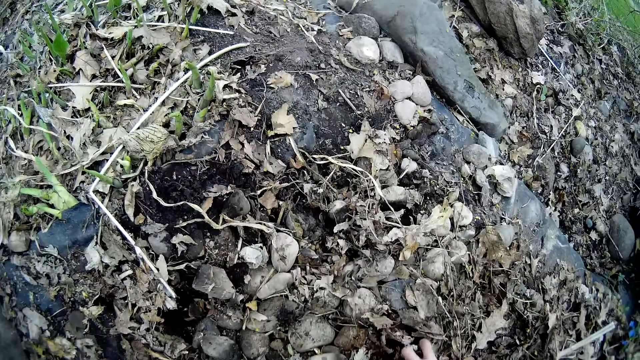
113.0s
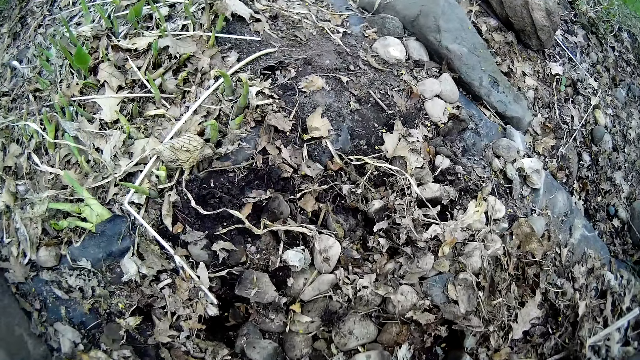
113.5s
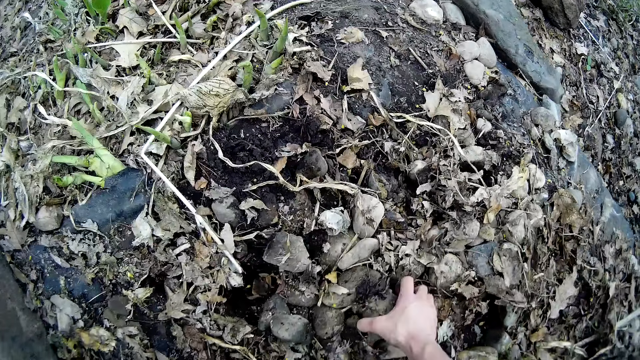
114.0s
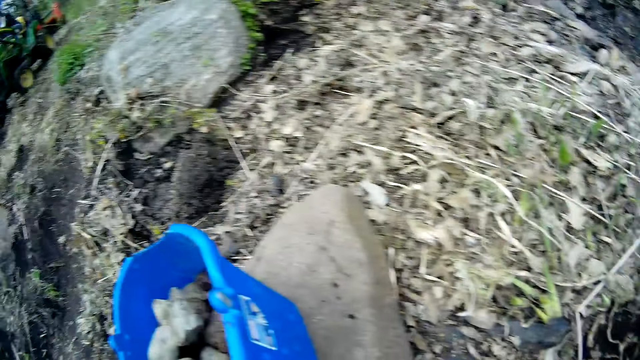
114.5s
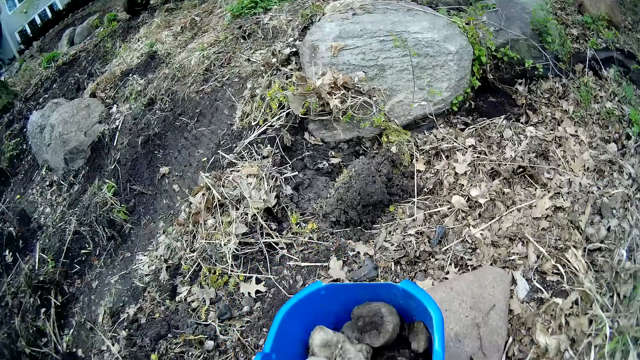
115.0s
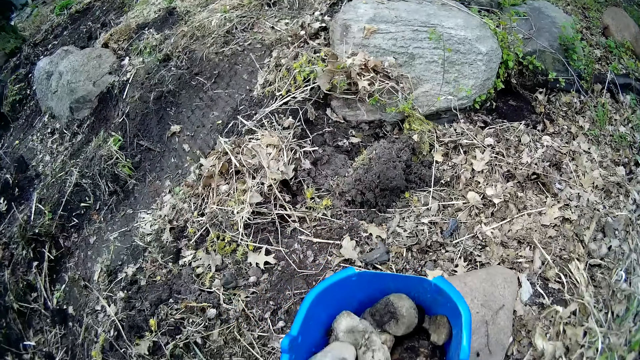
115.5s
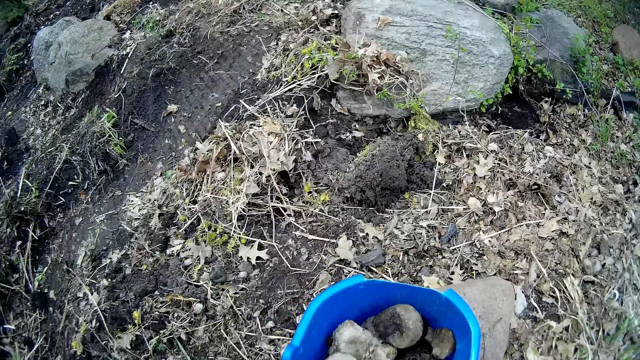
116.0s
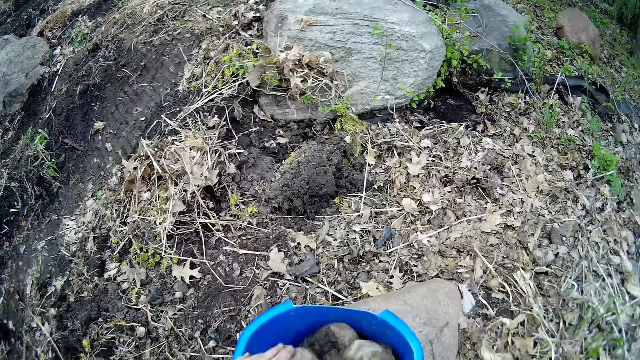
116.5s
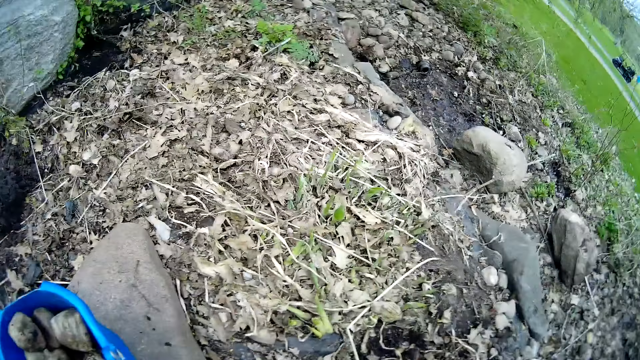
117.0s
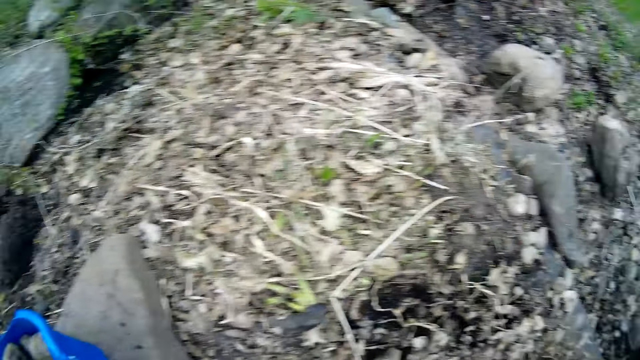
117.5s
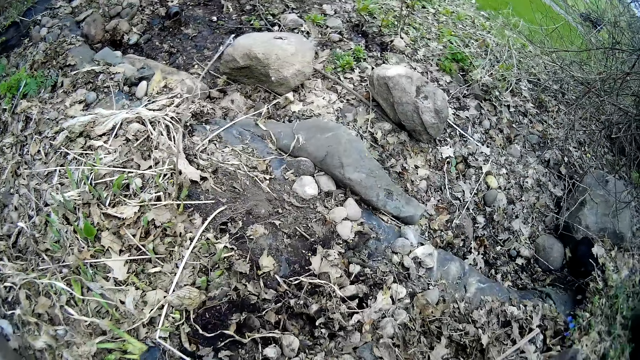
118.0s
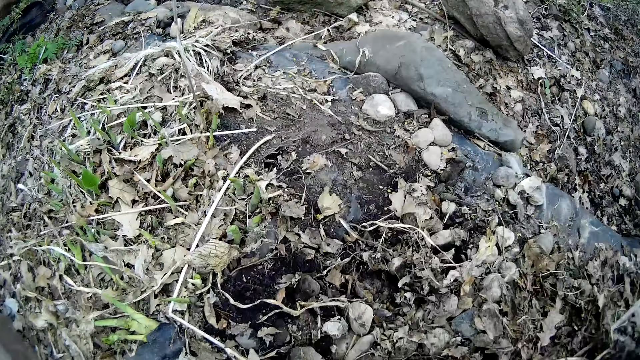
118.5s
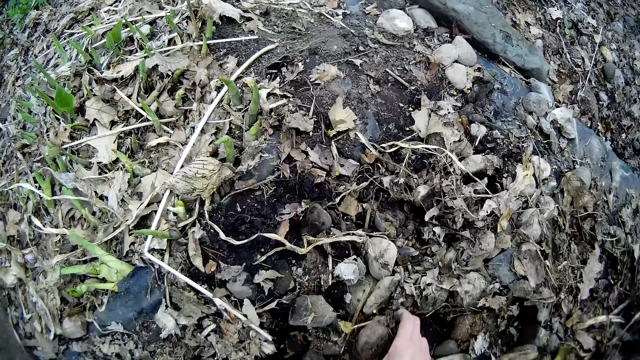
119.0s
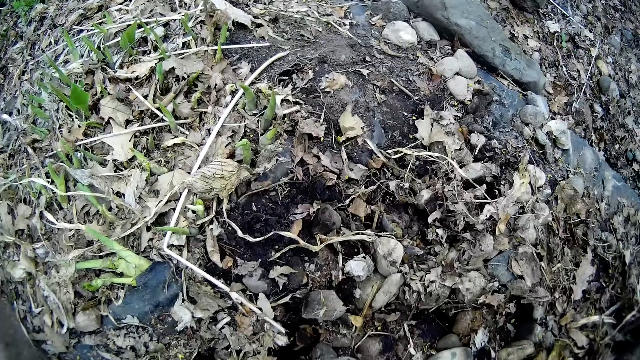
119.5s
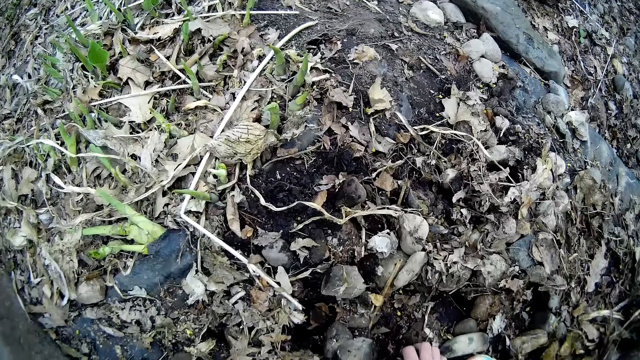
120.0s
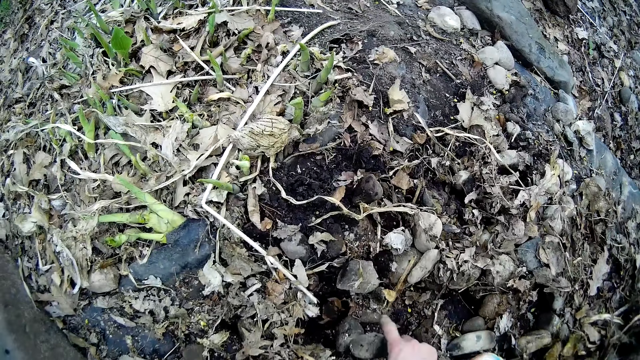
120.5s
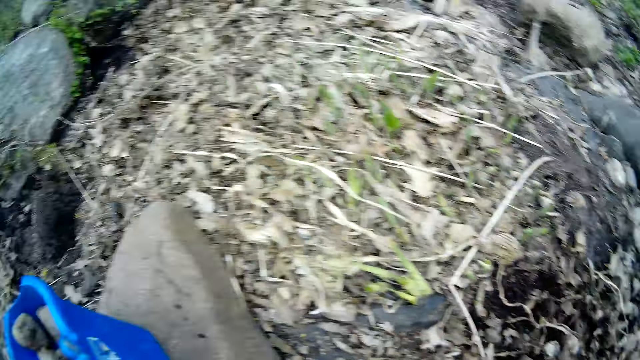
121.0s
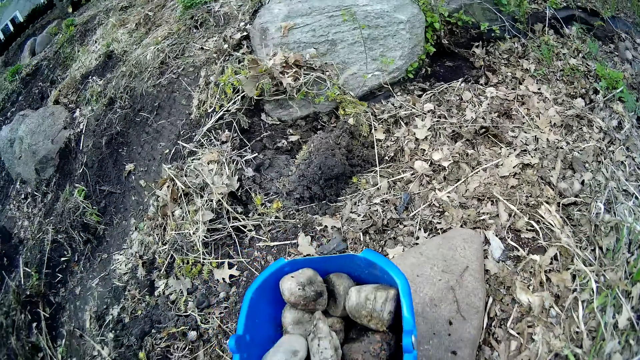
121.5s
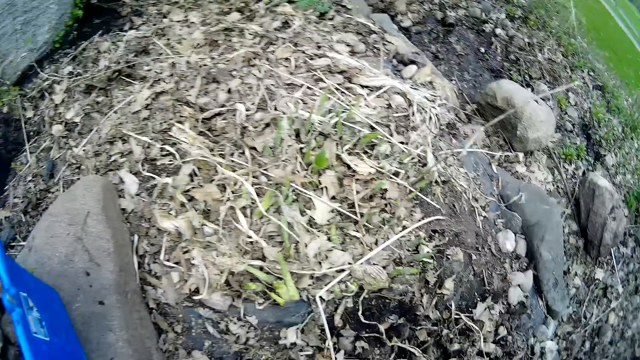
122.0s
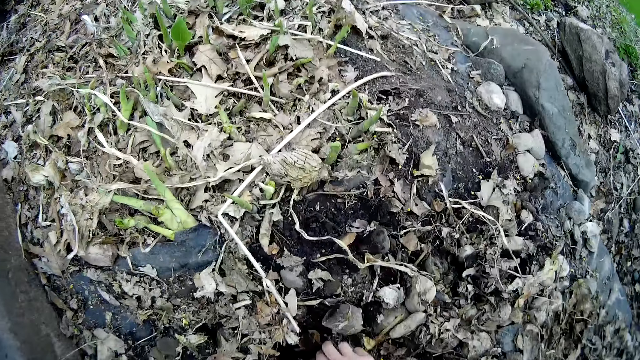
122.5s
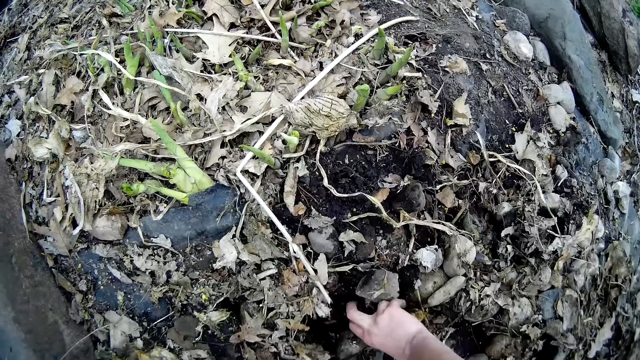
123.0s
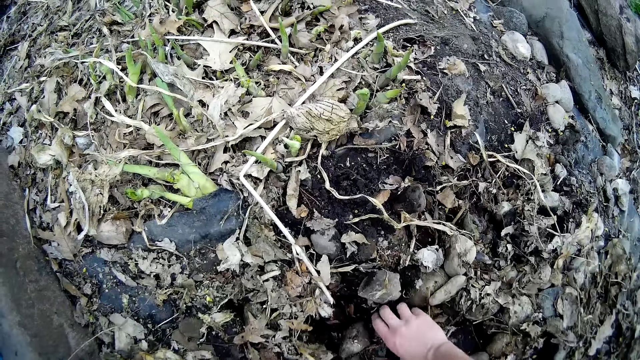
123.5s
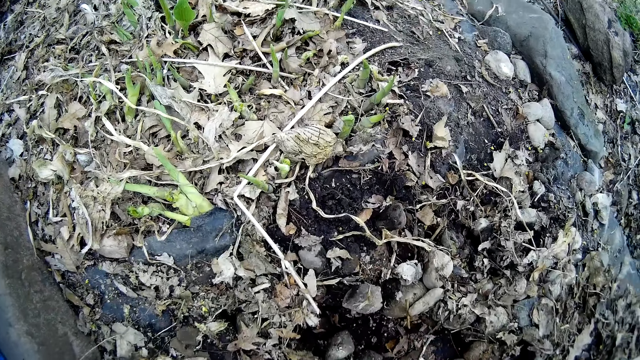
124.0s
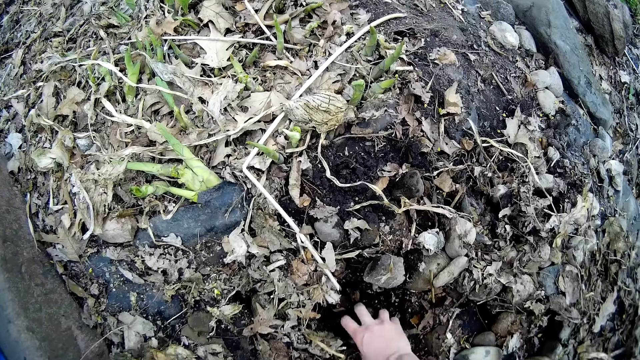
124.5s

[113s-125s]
The camera wearer picks up a piece of rock on the ground with his right hand. He throws the piece of rock into the bucket with his right hand. He throws a piece of rock into the bucket with his left hand. He picks up a piece of rock on the ground with his right hand repeatedly. He drops stones in the bucket. He picks up a piece of rock on the ground with his right hand again.

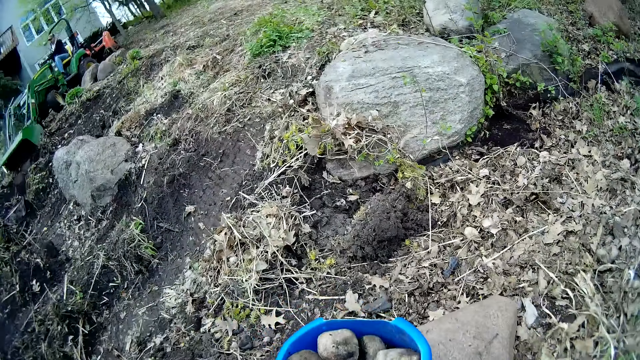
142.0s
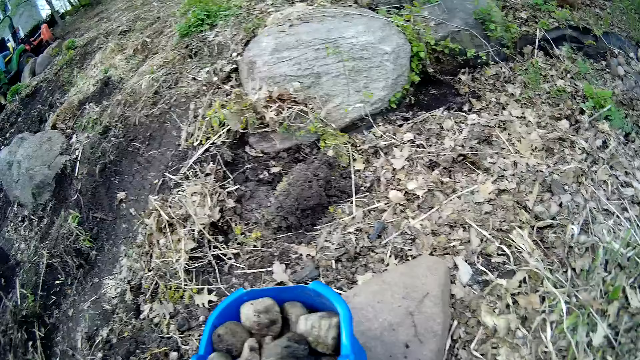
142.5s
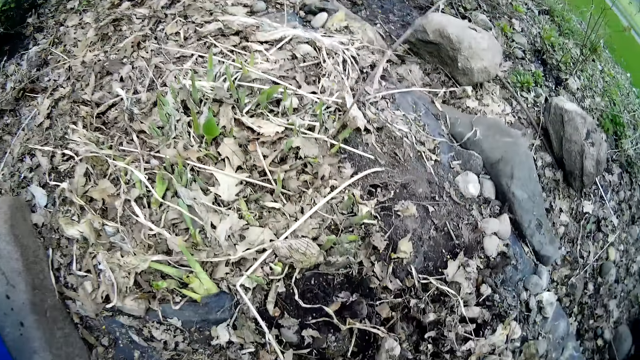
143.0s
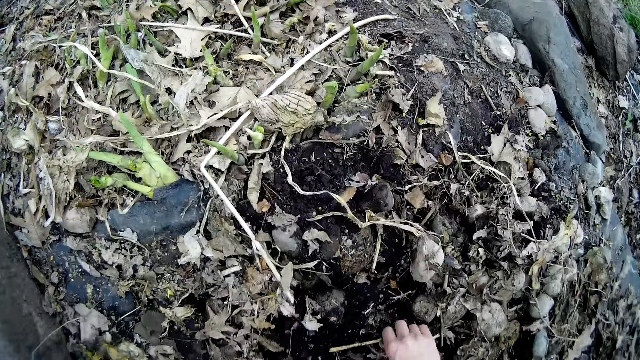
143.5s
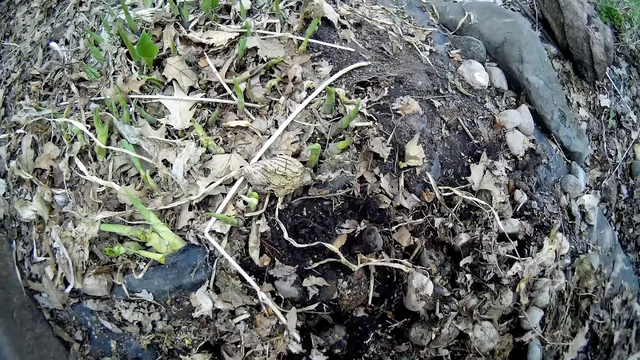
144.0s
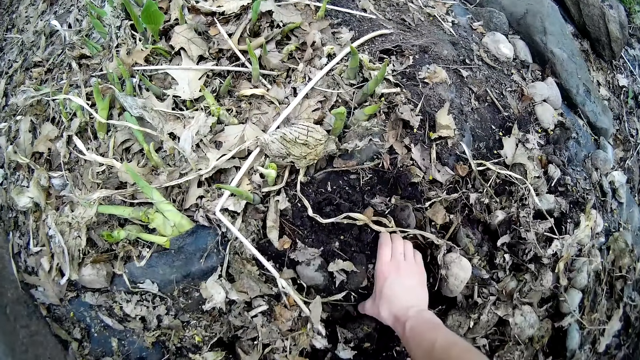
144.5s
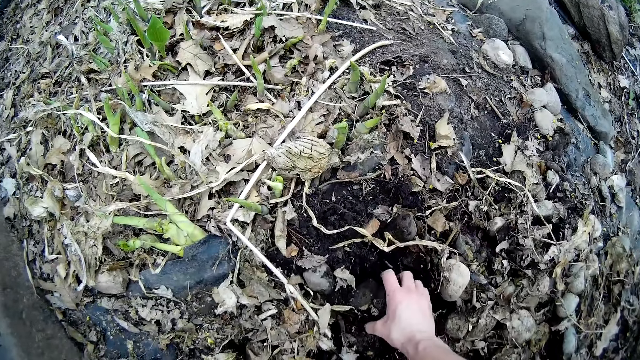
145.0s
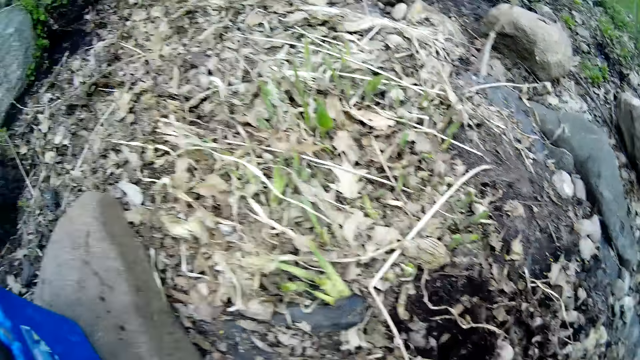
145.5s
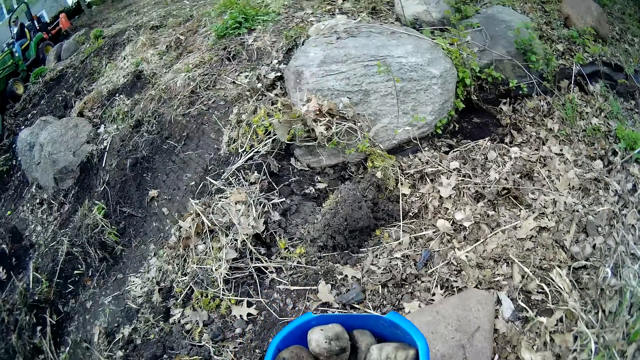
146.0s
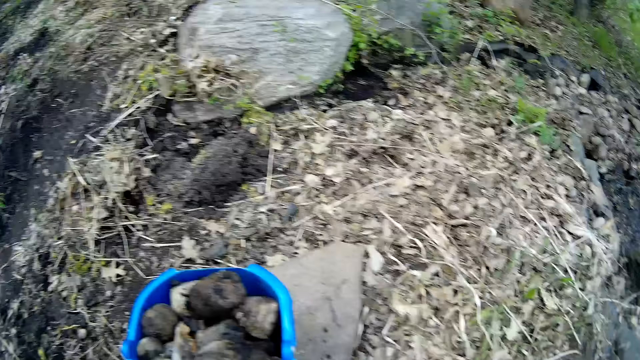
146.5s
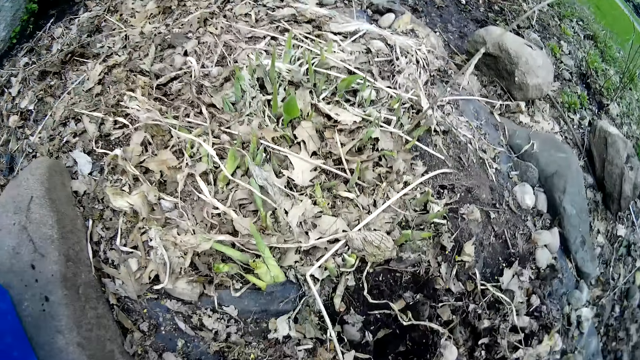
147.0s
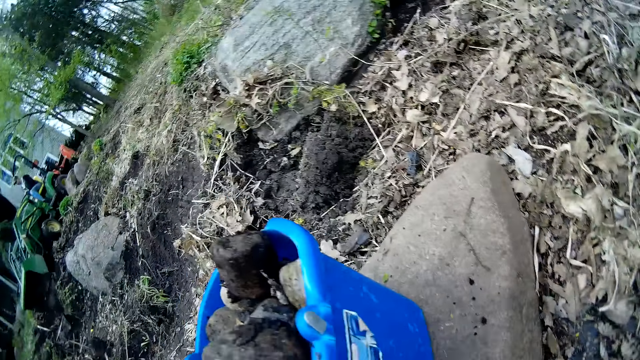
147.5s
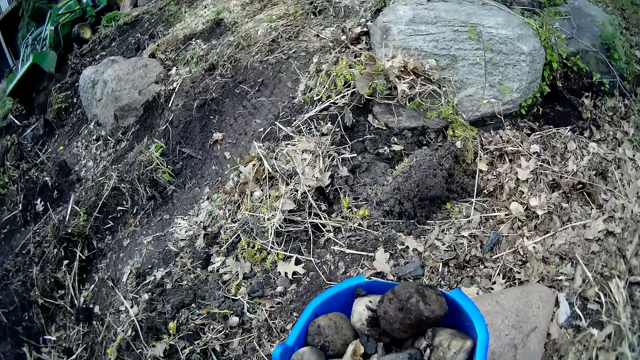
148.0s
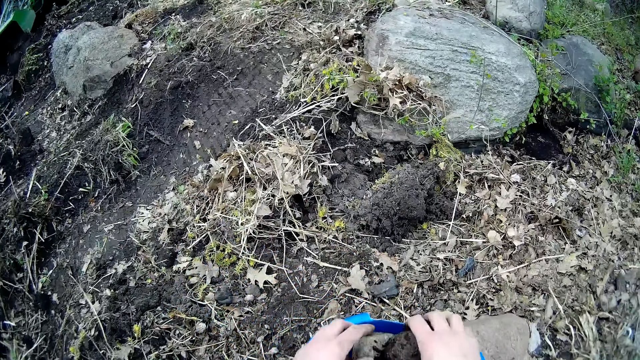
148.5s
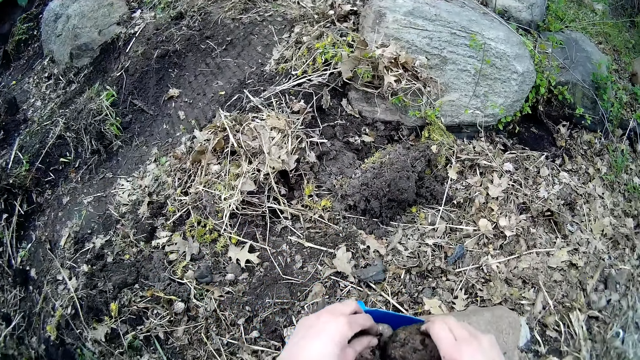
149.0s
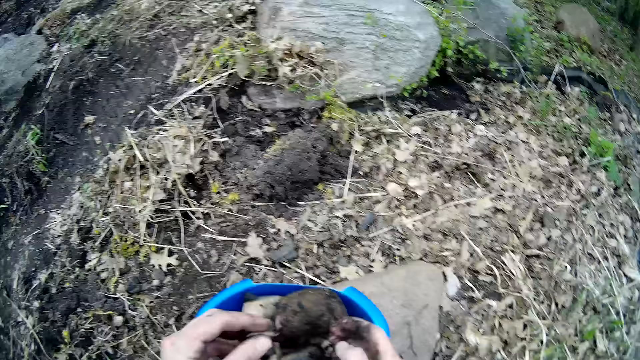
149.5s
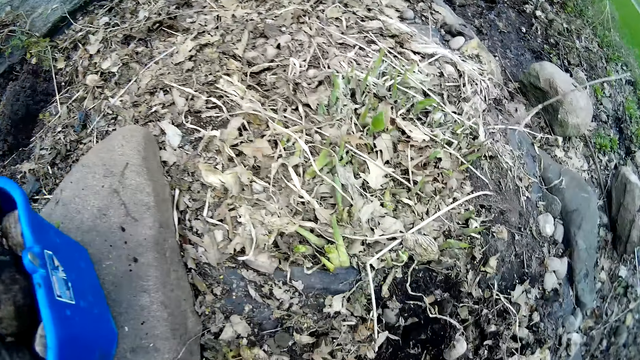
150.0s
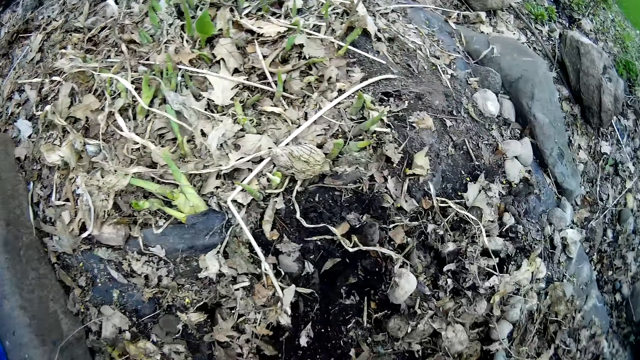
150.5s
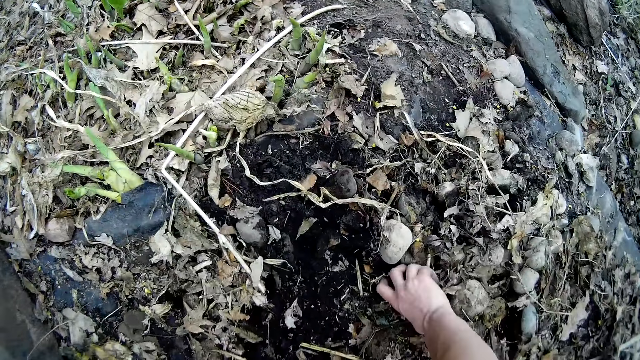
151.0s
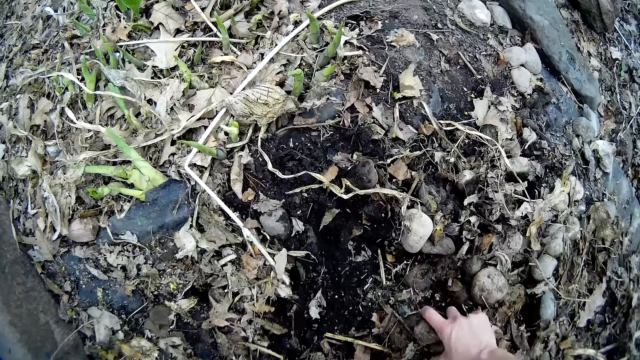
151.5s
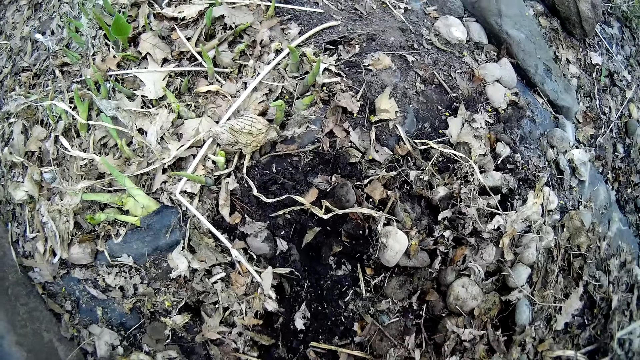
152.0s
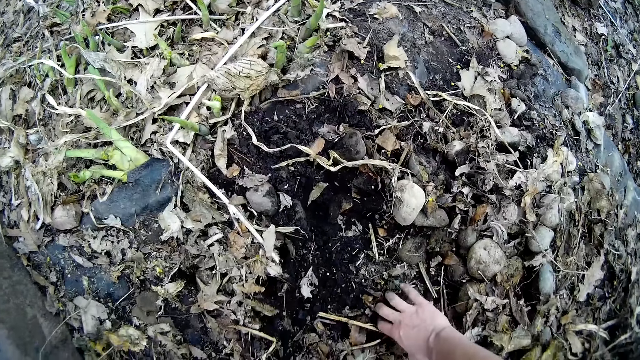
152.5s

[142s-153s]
The camera wearer drops stones in the bucket. He picks up a piece of rock on the ground with his right hand. He picks up a piece of rock on the ground with his right hand again. He places the piece of rock in the bucket with his right hand. He removes dirt on the piece of rock with his left hand. He touches the stones in the bucket. He picks up a piece of rock on the ground with his right hand.
